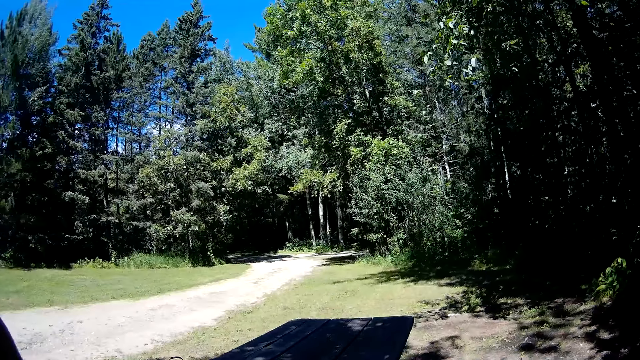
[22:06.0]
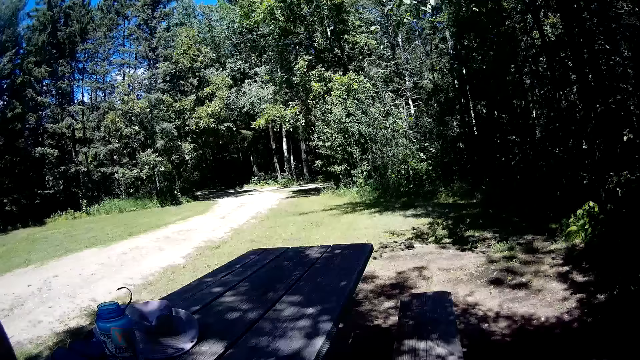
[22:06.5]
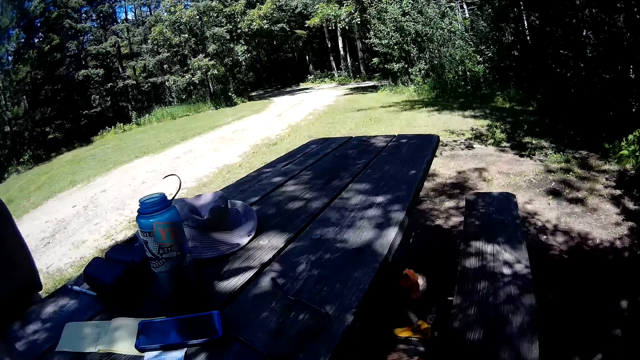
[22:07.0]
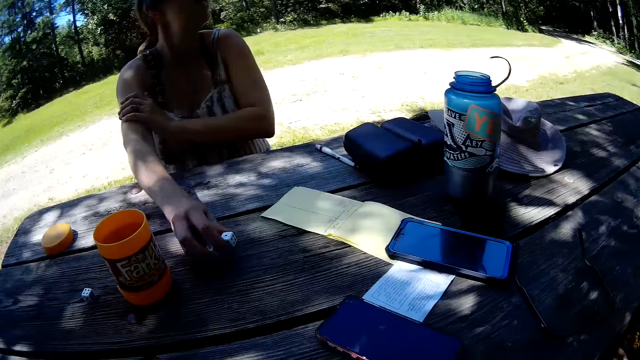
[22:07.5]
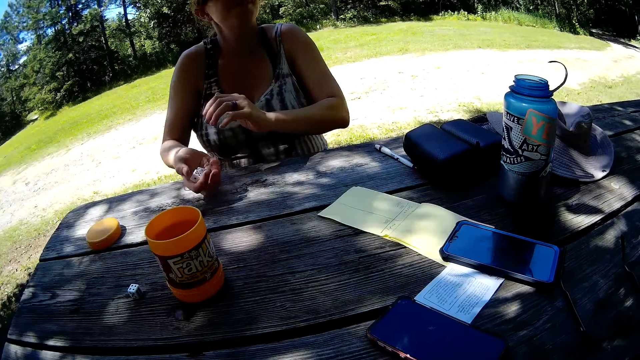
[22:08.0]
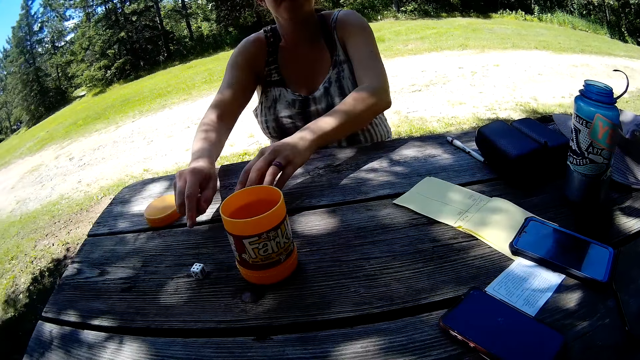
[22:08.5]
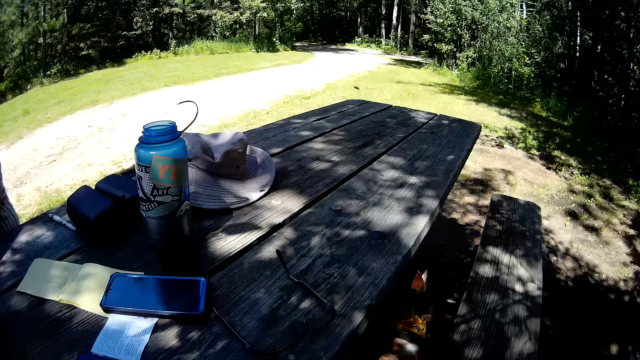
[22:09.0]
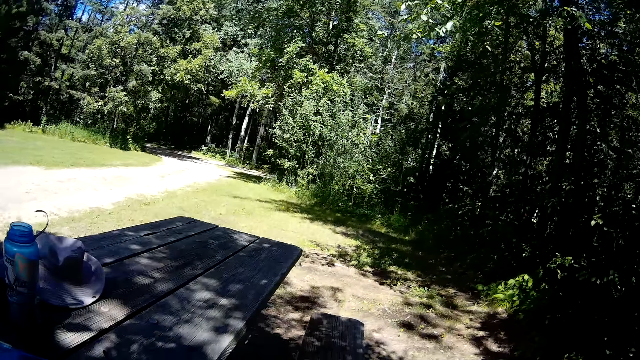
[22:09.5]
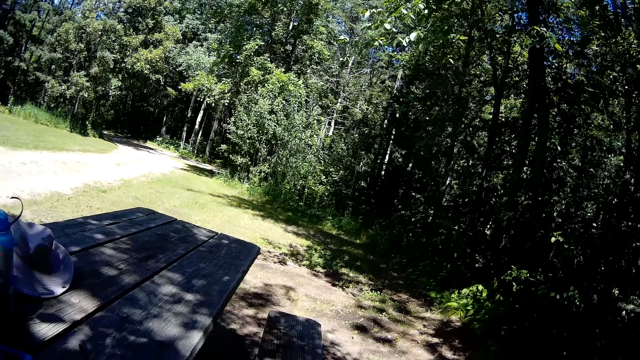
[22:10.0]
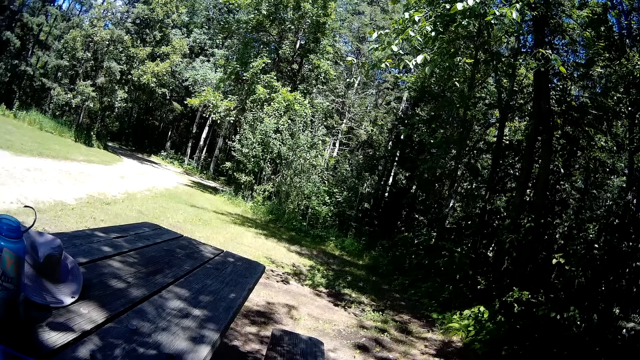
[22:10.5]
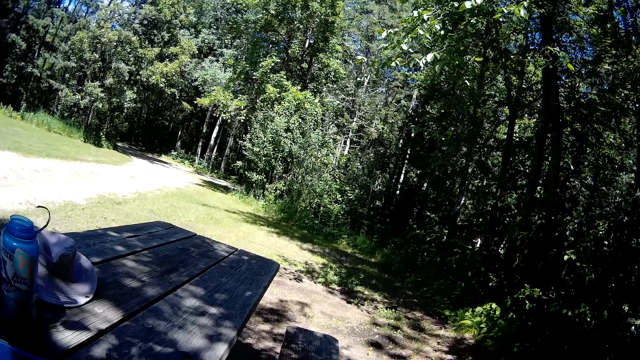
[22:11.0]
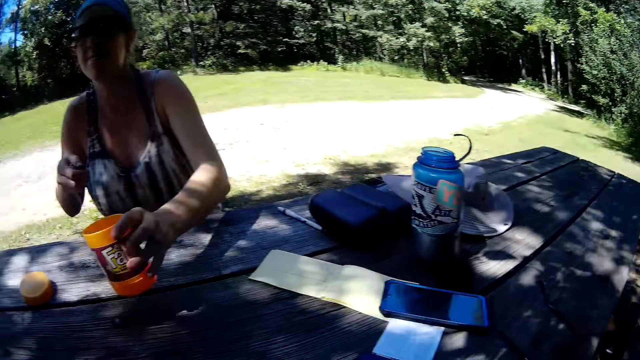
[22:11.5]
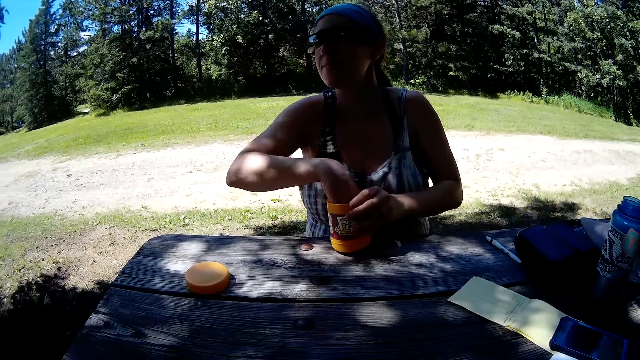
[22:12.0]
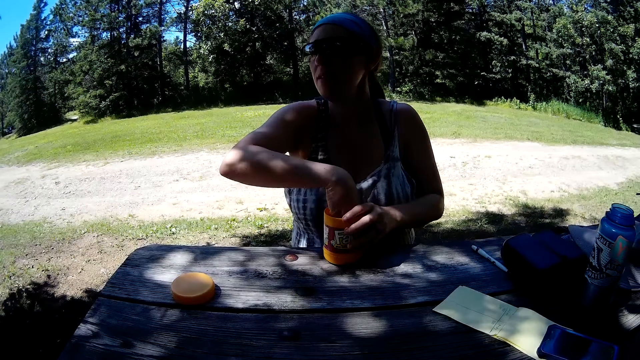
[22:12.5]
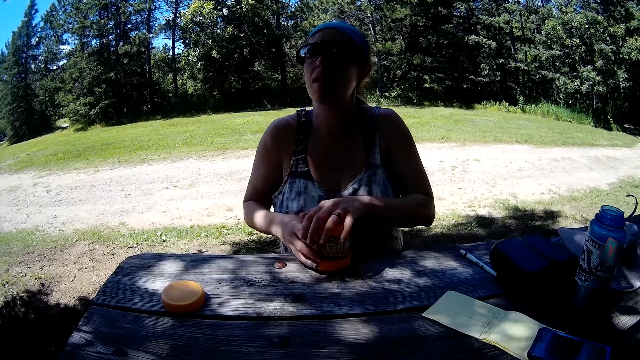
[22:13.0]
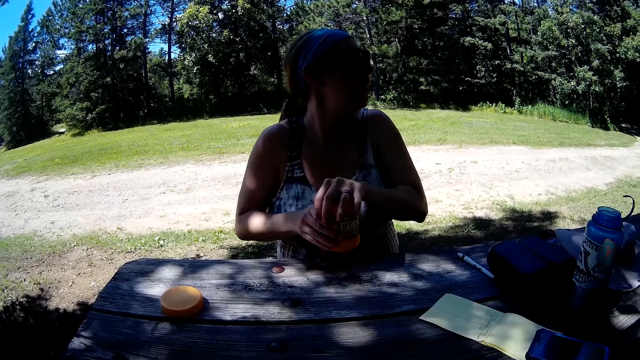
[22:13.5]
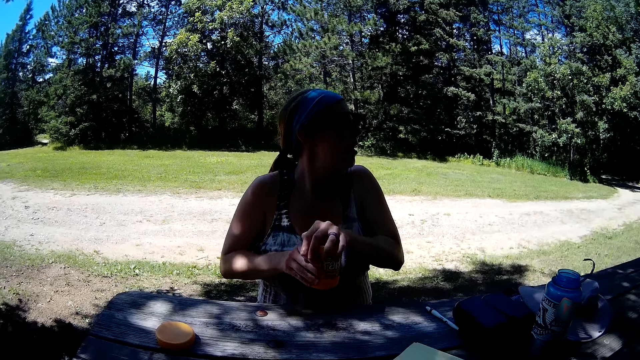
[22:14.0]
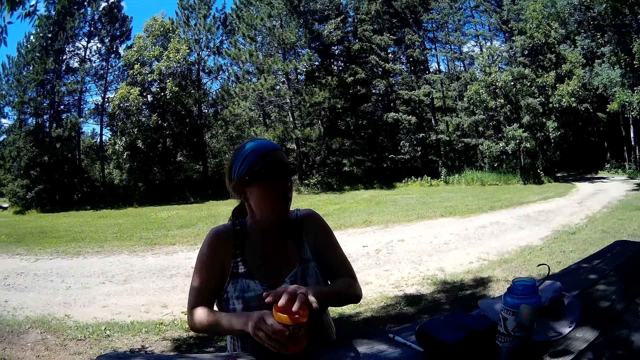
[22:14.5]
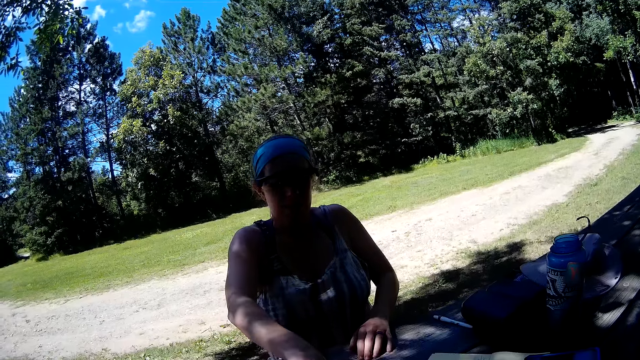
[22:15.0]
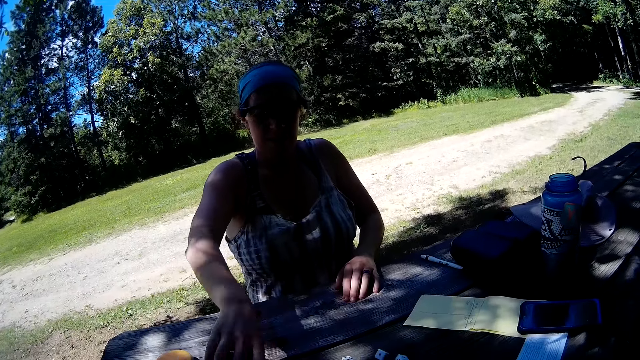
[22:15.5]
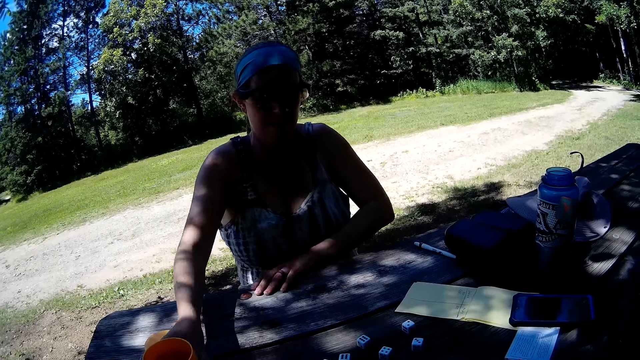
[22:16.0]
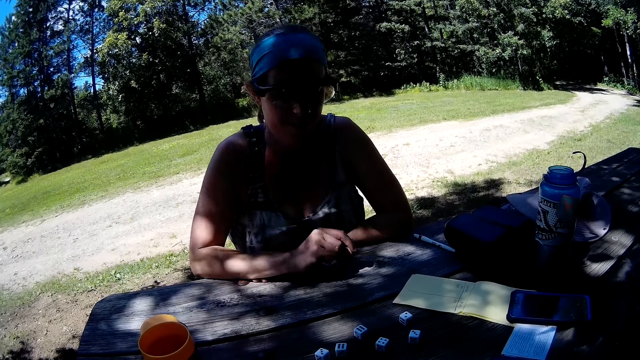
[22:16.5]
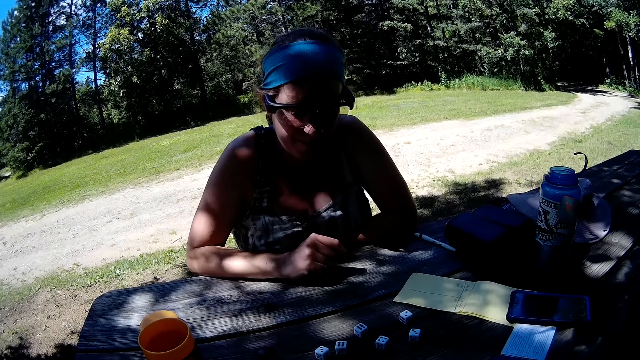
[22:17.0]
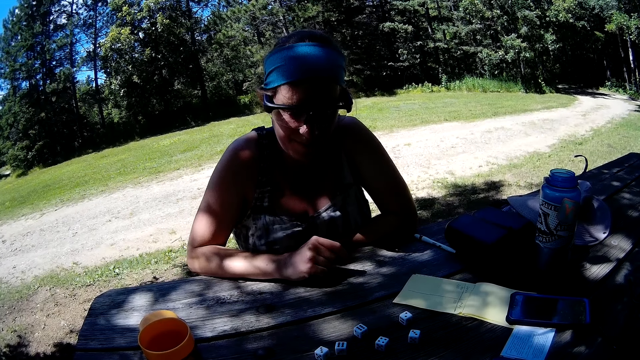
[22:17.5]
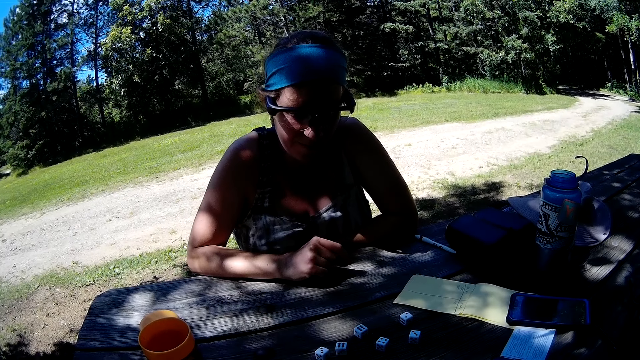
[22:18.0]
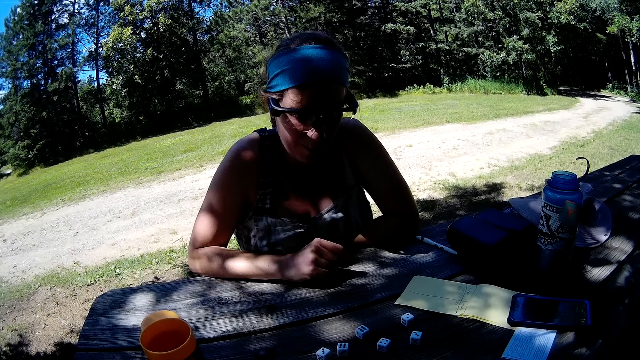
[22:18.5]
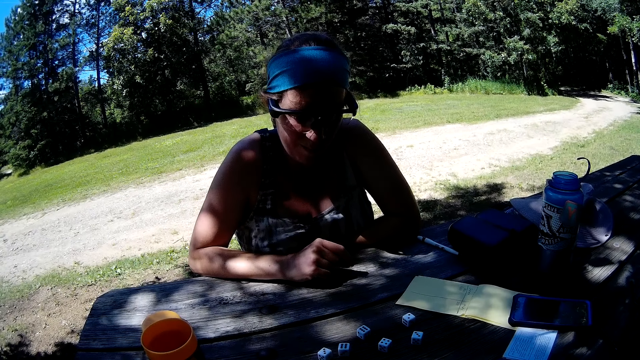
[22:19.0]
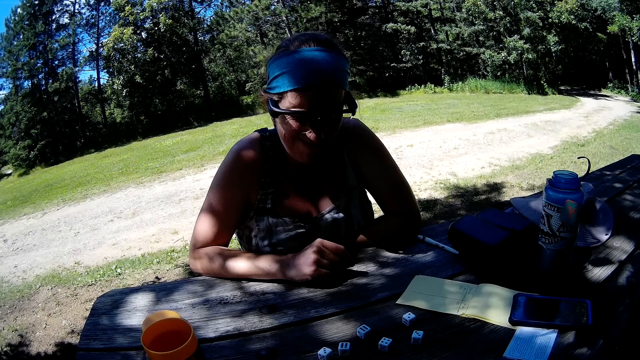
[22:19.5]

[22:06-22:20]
The camera wearer looks around. The lady packs dominos on the table with her right hand and picks up the dice. The camera wearer looks around. The lady picks up the container on the table with her left hand. The lady pours the dominos in her right hand into the container. The lady picks up the container with both hands, shakes the container in her hands, and pours dominos on the table from the container in her right hand. The camera wearer looks at the dice.

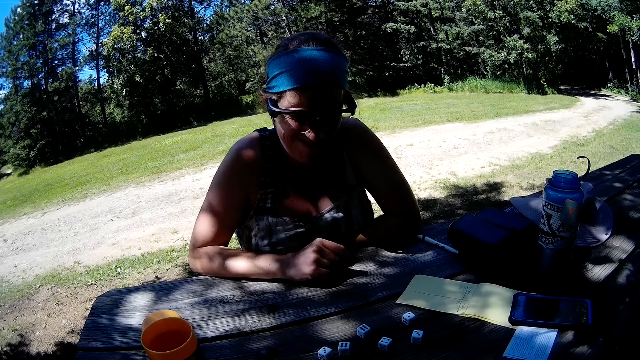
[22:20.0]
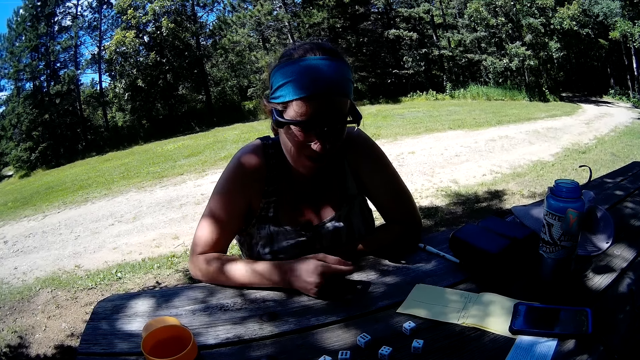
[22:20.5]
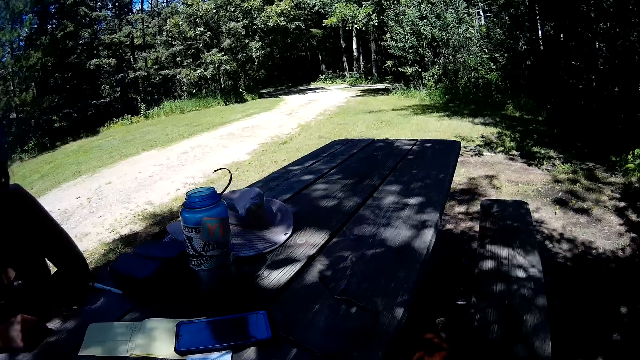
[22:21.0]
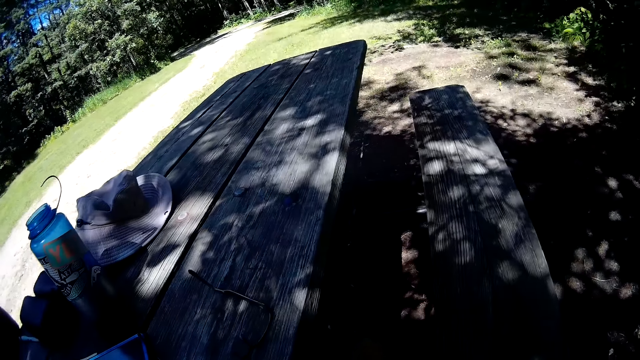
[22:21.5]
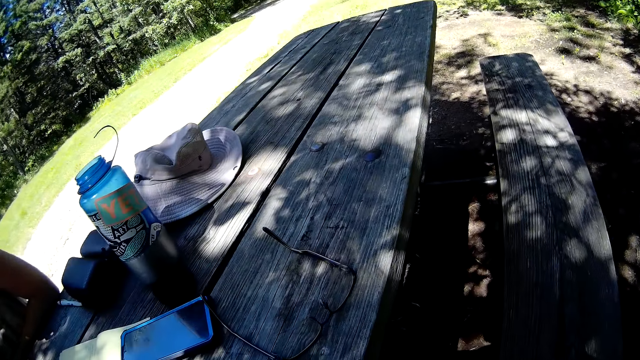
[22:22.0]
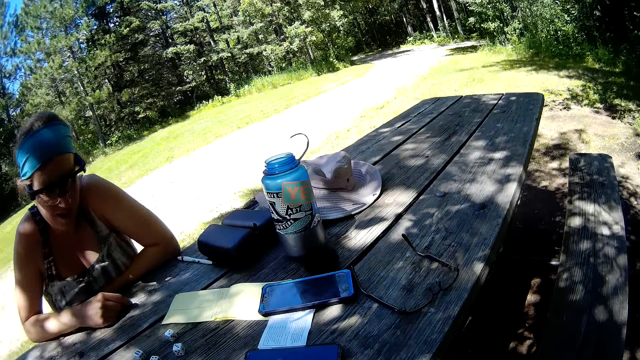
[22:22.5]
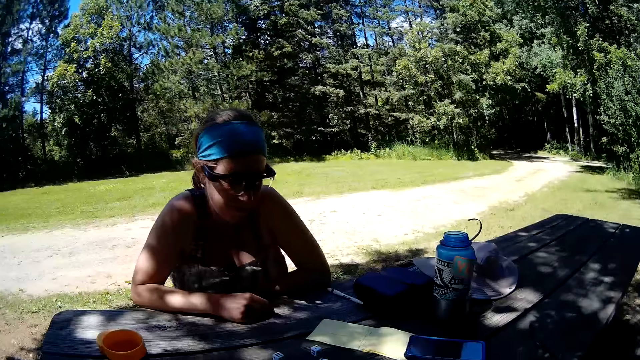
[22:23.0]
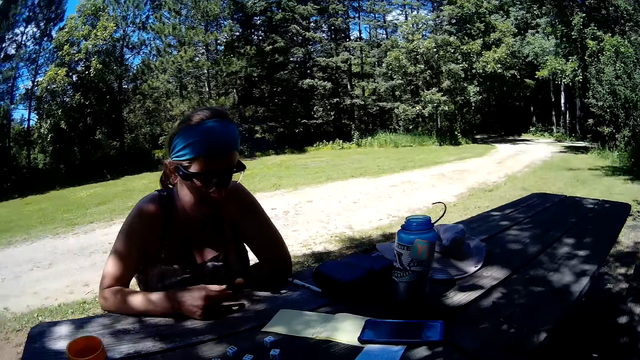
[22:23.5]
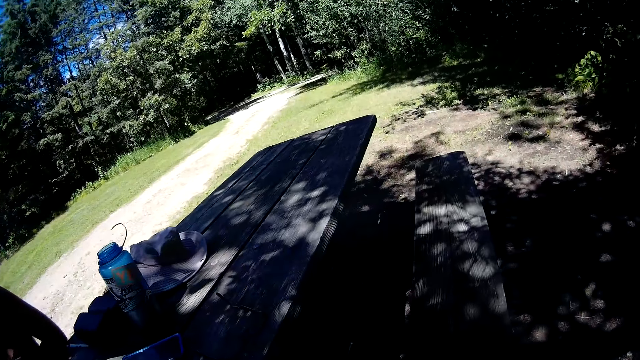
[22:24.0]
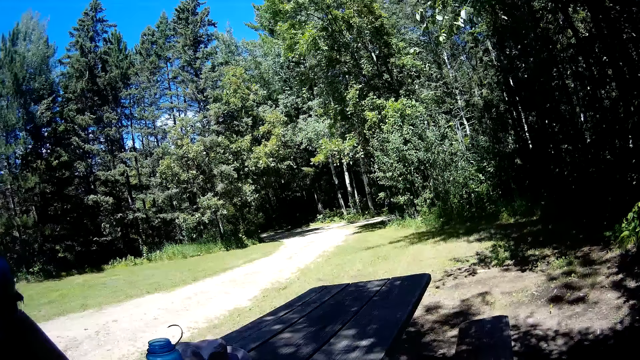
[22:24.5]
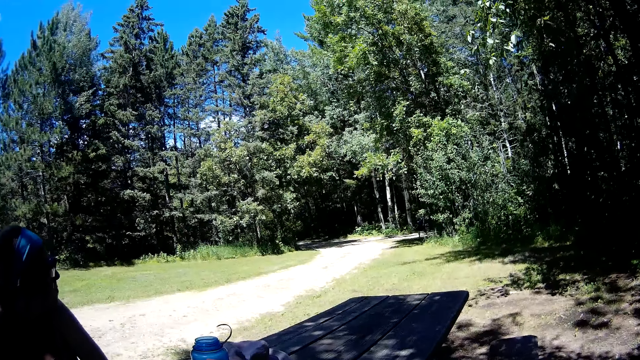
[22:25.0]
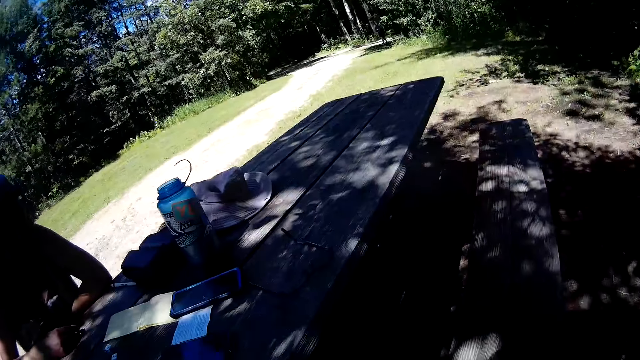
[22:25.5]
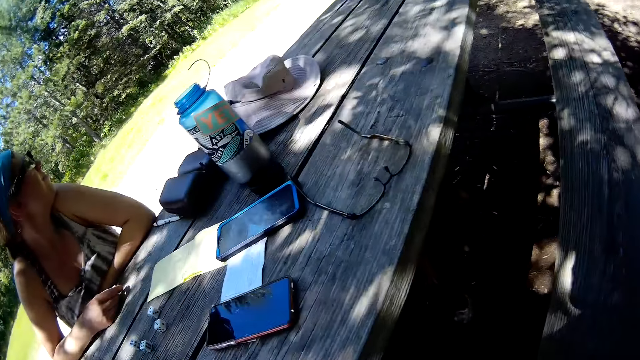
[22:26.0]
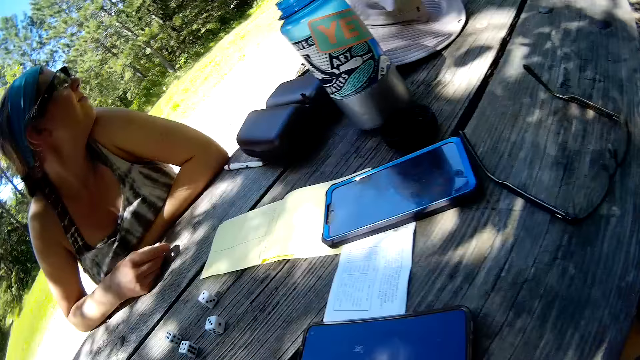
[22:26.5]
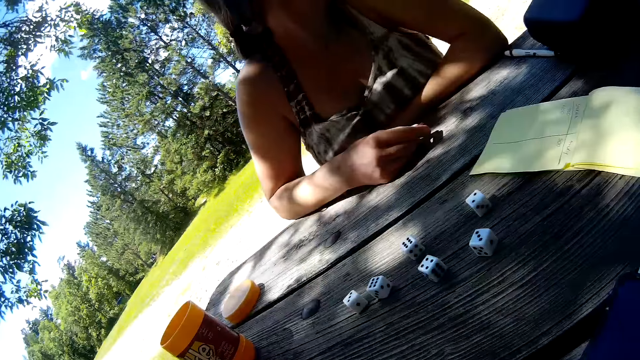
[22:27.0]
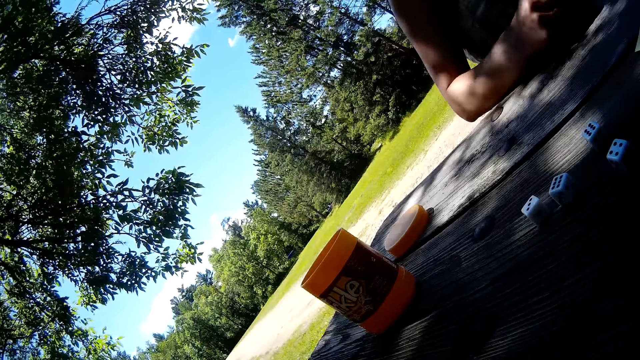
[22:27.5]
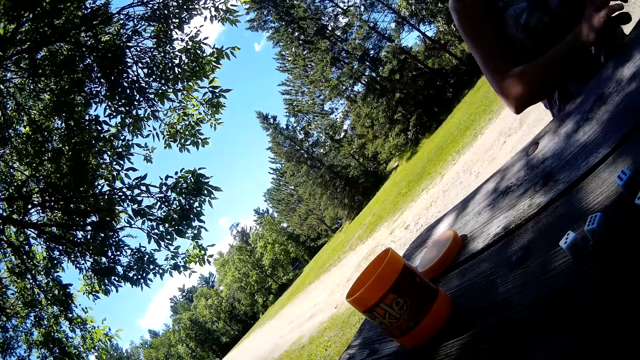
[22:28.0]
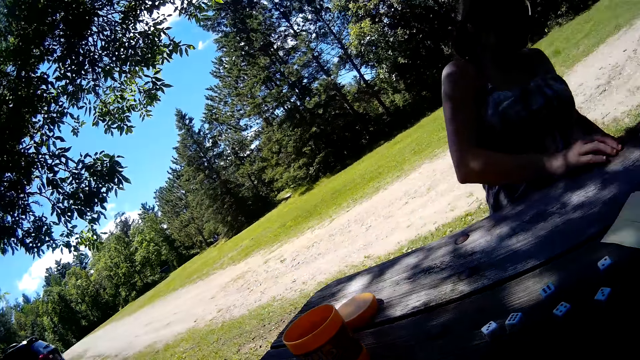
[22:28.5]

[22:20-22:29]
The camera wearer looks around.
